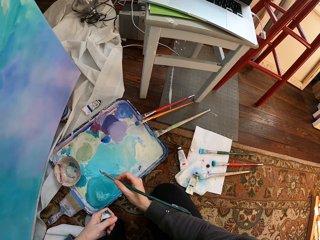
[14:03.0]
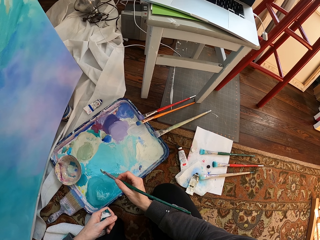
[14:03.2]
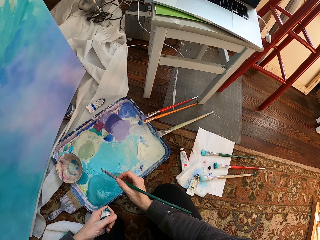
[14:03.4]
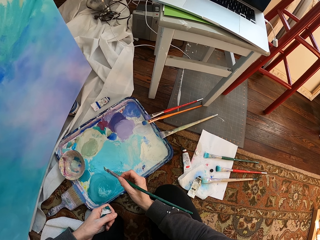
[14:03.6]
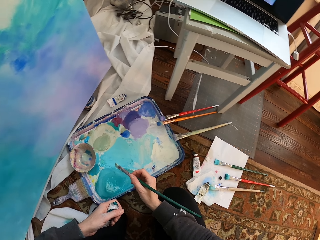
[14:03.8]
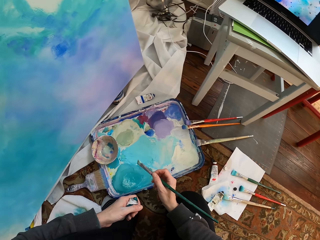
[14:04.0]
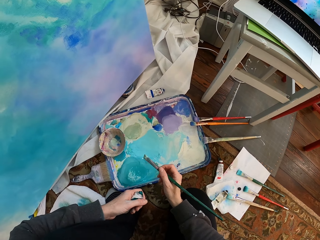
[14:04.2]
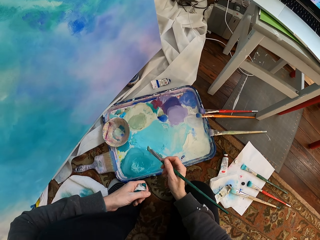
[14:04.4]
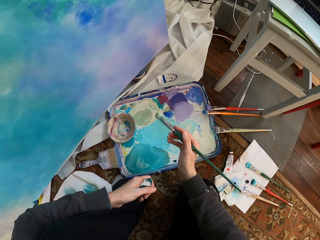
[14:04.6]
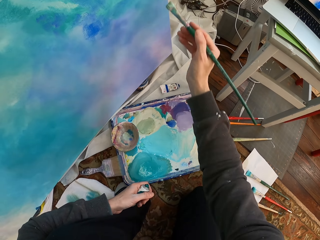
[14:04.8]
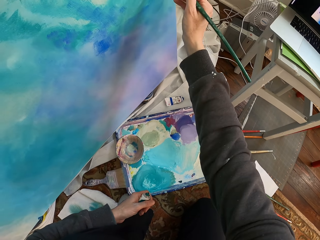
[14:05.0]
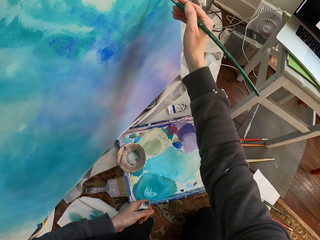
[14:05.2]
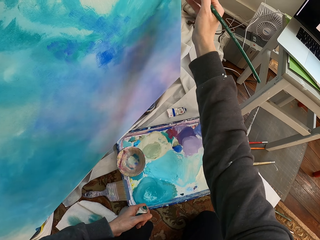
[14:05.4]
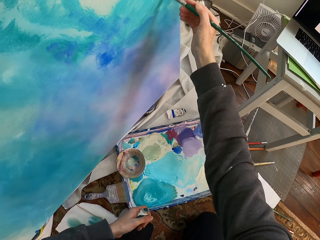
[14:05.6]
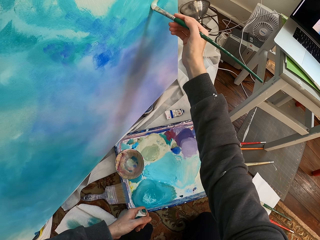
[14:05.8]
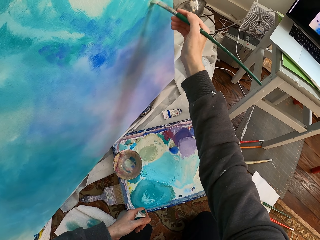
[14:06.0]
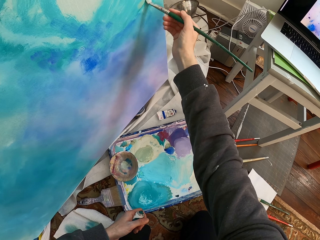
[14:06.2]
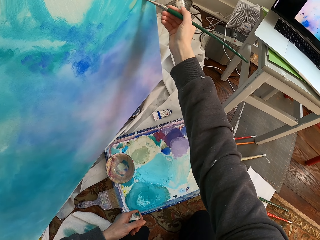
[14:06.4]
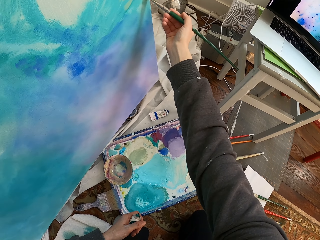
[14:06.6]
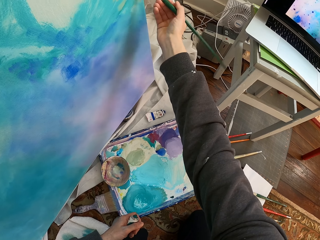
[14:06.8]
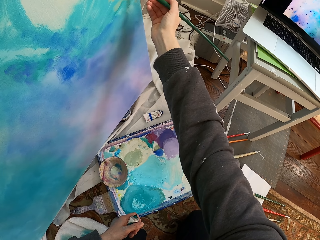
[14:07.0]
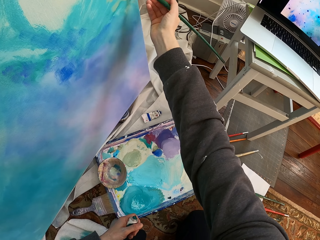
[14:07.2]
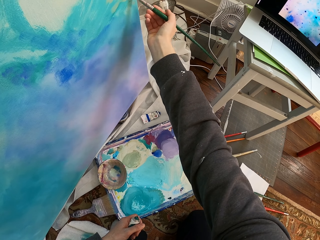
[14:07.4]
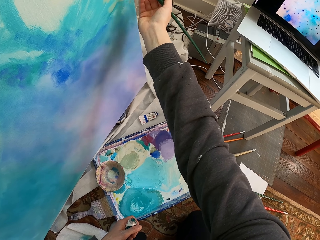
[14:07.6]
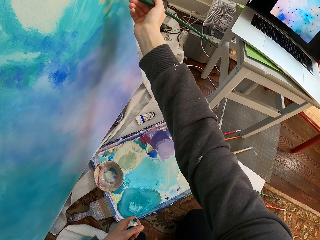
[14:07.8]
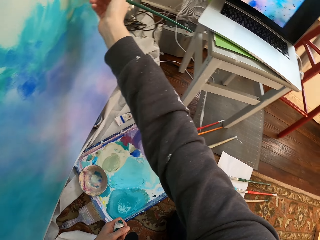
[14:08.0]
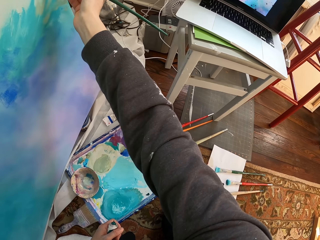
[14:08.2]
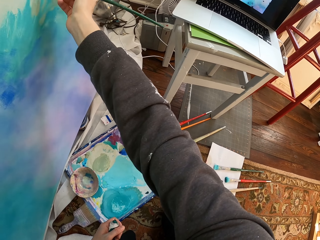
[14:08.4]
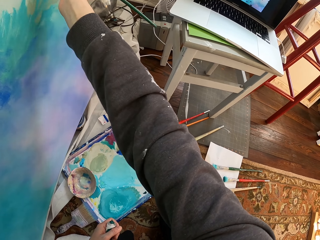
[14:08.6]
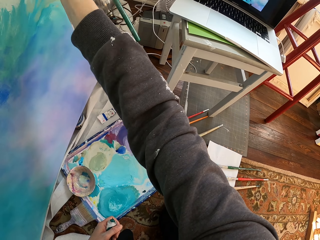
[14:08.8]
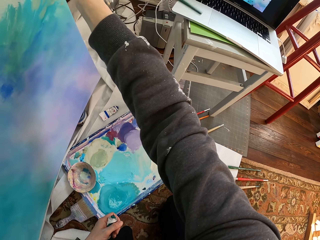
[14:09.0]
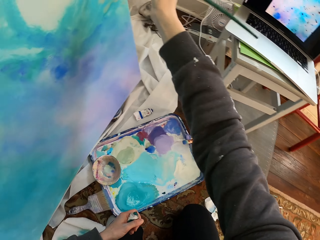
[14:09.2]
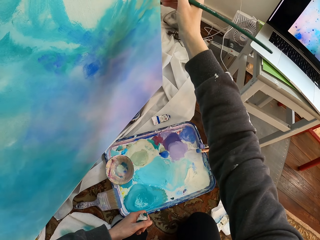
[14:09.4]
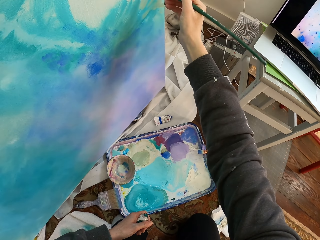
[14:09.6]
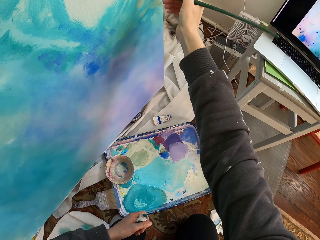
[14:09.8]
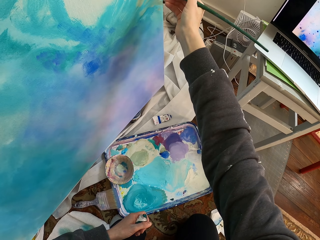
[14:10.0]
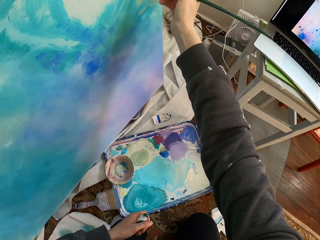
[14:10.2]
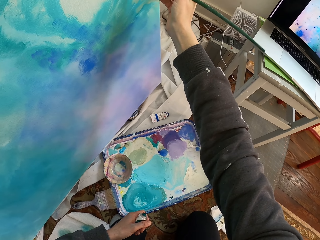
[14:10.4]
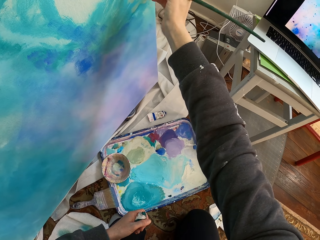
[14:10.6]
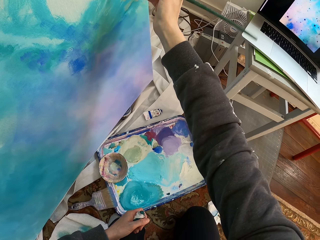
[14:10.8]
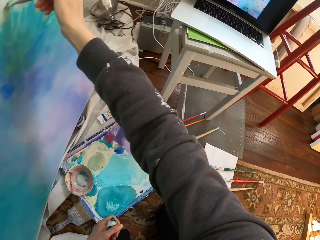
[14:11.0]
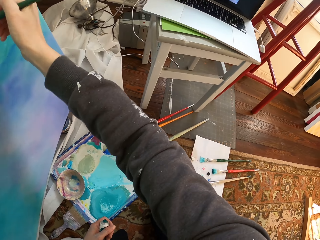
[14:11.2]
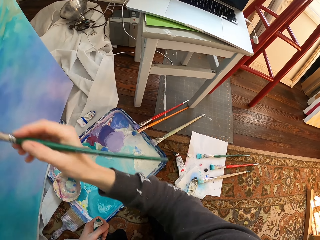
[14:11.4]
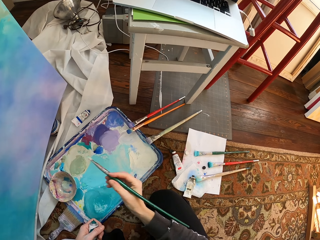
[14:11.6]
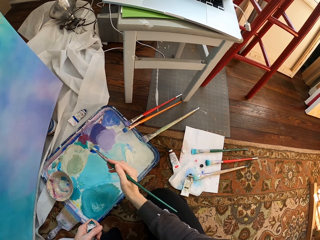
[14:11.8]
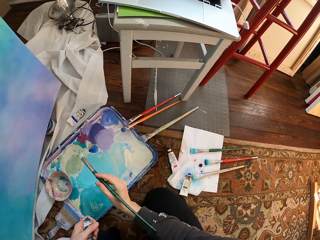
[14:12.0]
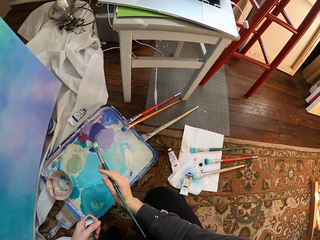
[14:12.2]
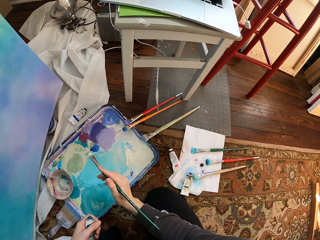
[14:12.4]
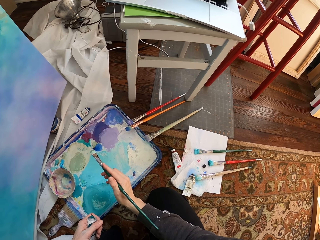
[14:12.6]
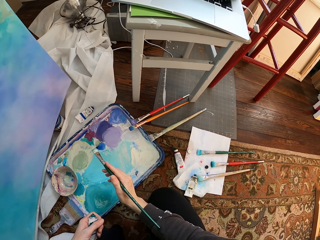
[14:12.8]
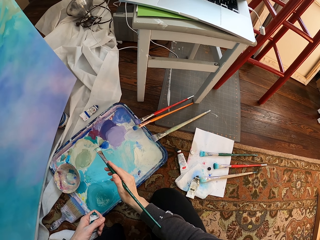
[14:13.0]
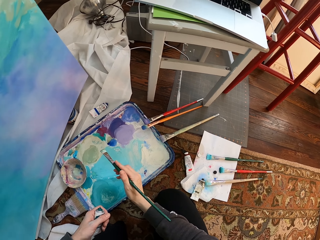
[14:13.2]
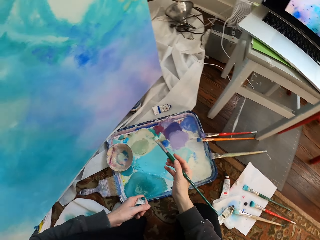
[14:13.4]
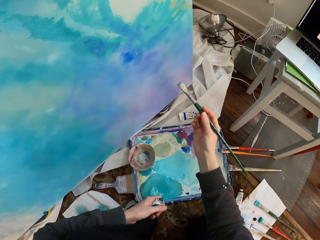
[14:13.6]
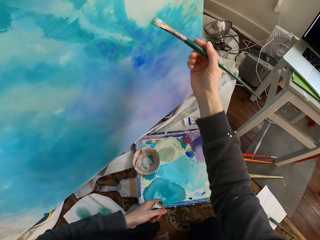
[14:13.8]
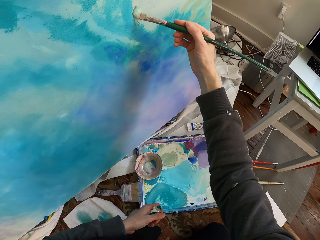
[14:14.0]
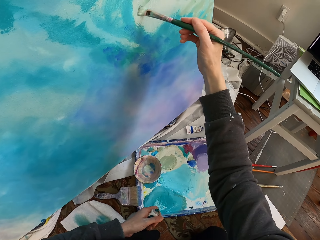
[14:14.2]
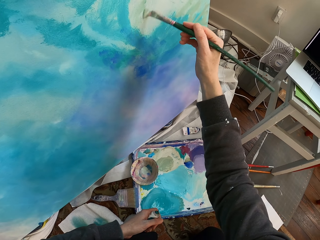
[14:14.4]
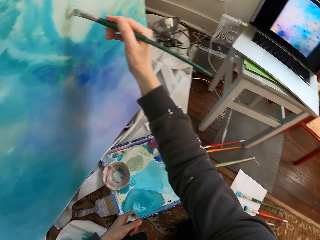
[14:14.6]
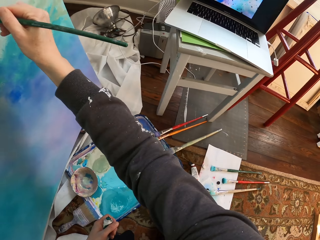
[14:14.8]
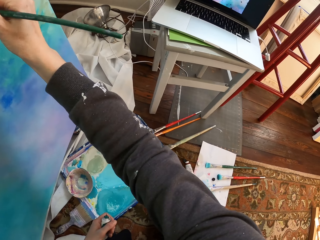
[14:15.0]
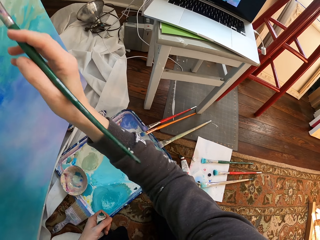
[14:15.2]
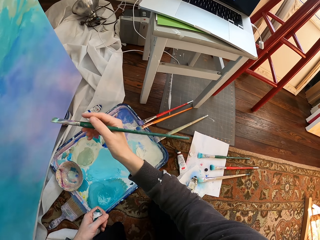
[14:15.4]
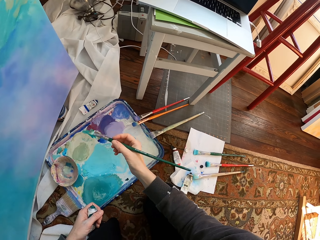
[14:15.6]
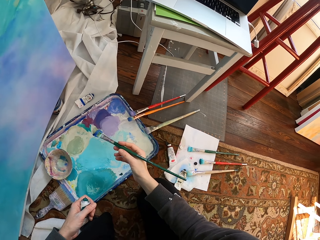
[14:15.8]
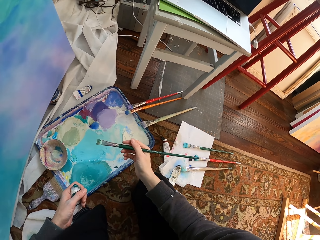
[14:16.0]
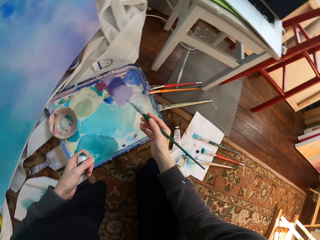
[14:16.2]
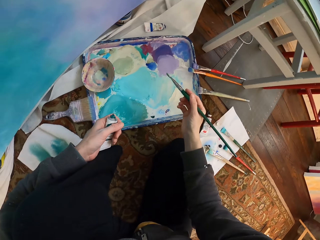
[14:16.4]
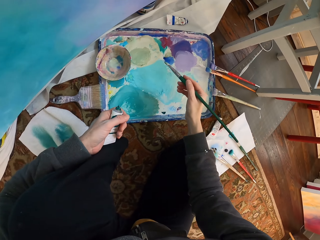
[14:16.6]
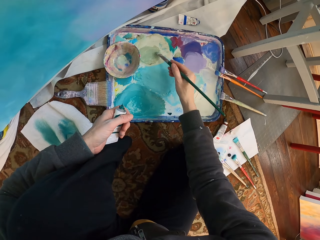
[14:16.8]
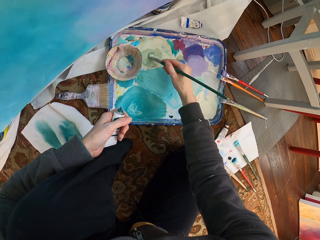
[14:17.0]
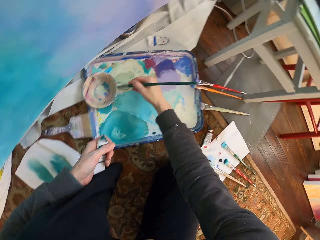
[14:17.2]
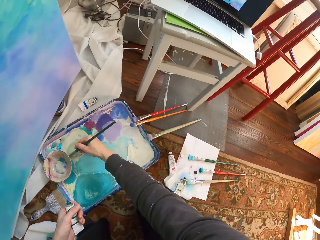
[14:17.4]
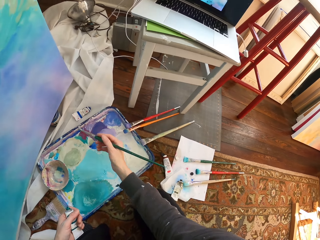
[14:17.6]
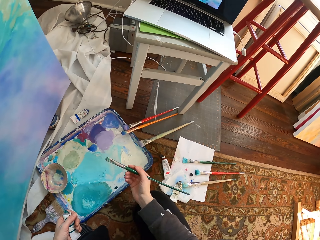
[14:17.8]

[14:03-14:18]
The camera wearer paints the board. They paint on the board. They brush on paint. They paint on the board.

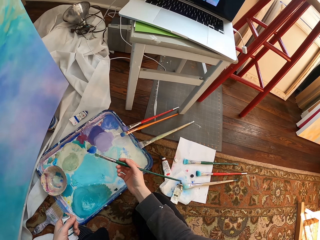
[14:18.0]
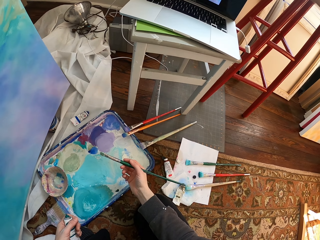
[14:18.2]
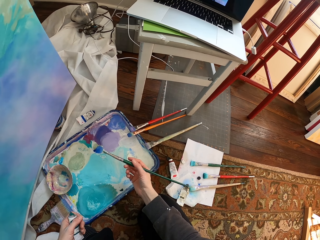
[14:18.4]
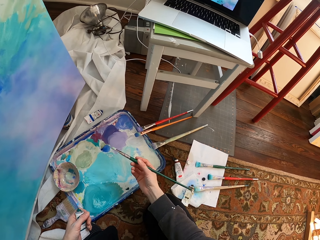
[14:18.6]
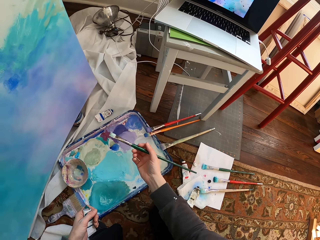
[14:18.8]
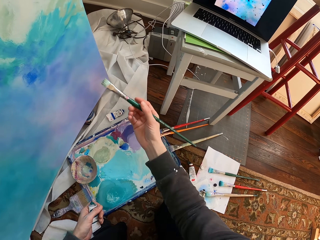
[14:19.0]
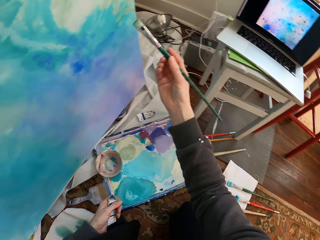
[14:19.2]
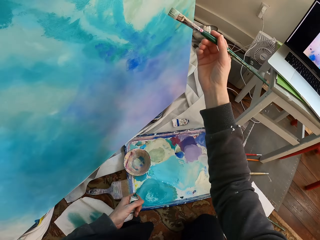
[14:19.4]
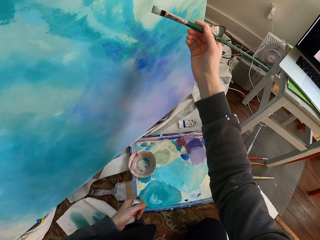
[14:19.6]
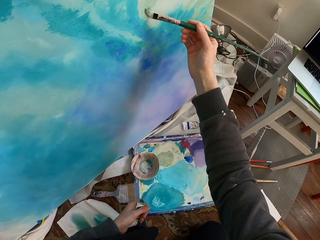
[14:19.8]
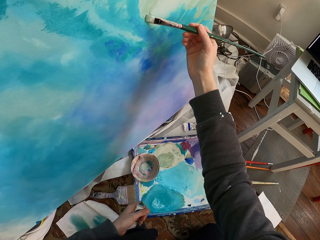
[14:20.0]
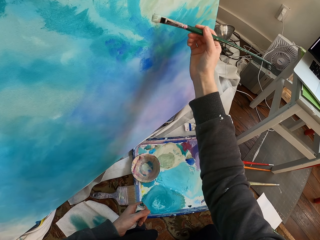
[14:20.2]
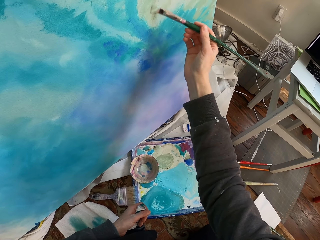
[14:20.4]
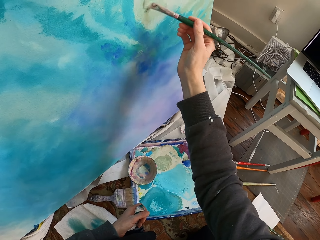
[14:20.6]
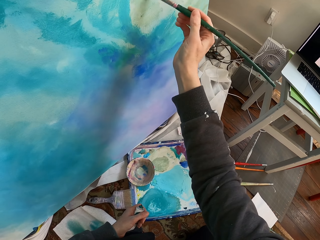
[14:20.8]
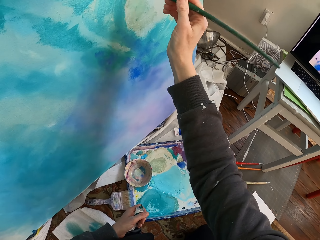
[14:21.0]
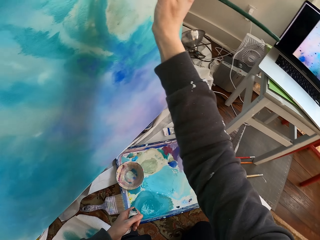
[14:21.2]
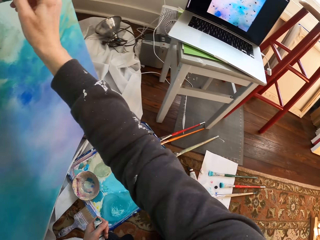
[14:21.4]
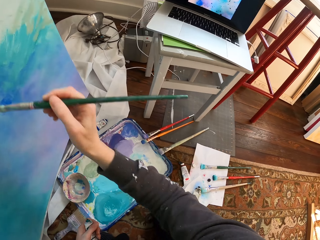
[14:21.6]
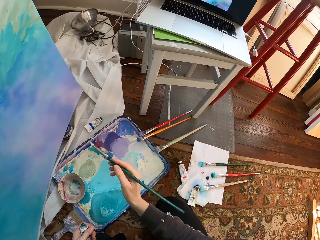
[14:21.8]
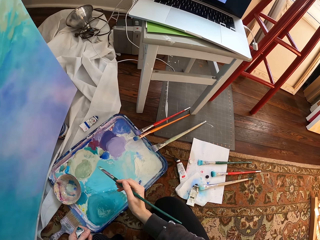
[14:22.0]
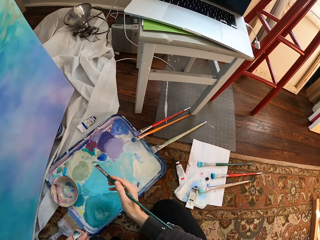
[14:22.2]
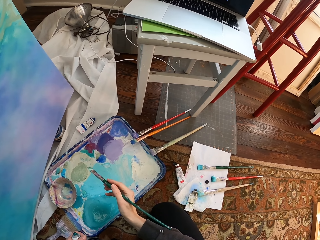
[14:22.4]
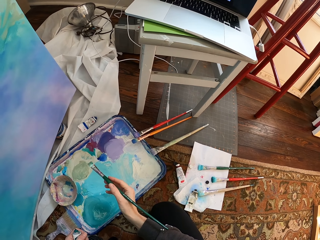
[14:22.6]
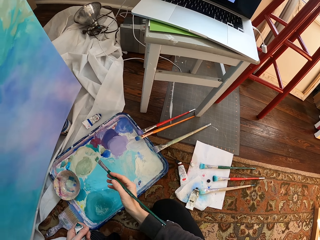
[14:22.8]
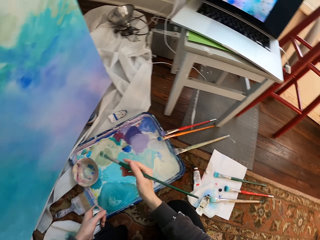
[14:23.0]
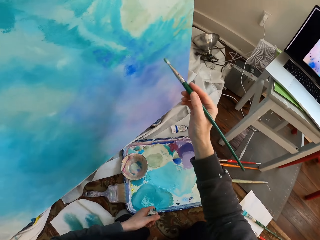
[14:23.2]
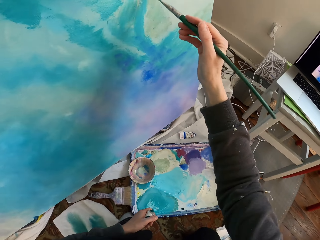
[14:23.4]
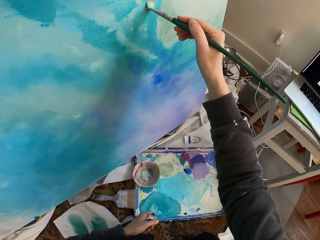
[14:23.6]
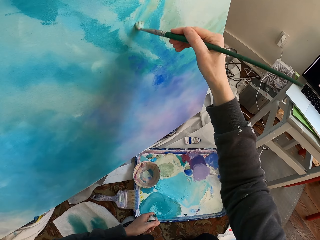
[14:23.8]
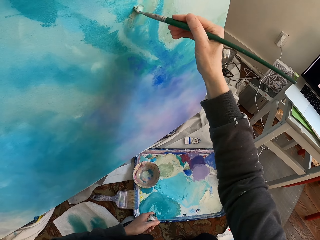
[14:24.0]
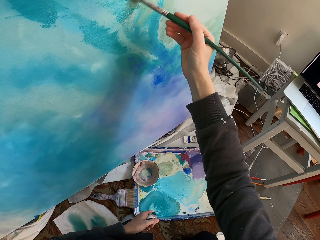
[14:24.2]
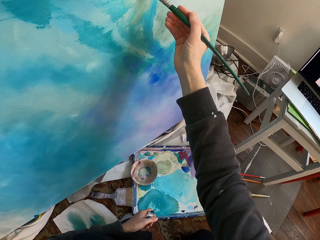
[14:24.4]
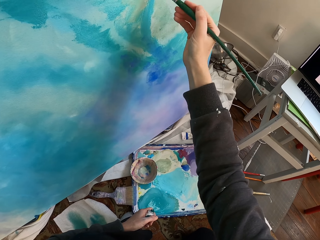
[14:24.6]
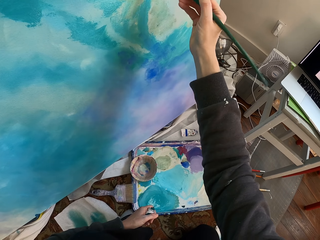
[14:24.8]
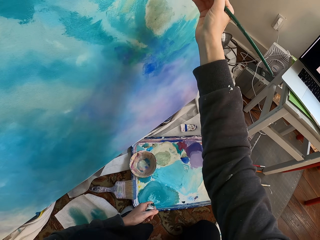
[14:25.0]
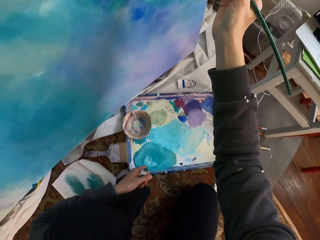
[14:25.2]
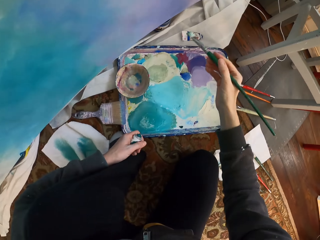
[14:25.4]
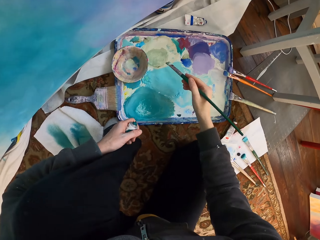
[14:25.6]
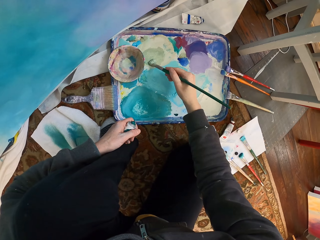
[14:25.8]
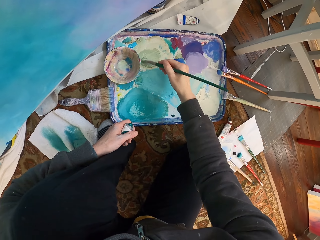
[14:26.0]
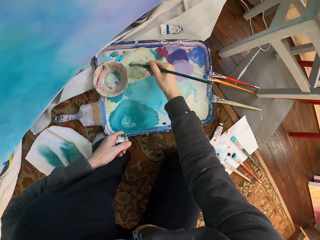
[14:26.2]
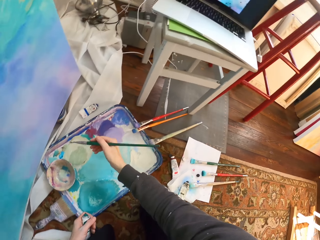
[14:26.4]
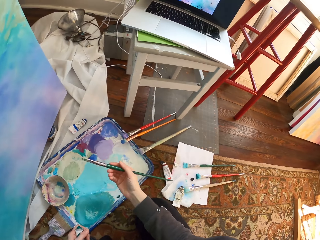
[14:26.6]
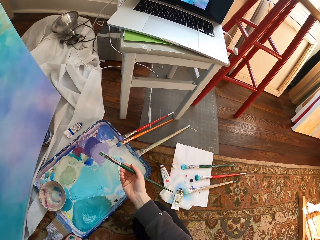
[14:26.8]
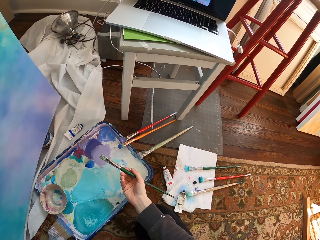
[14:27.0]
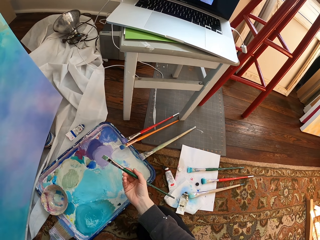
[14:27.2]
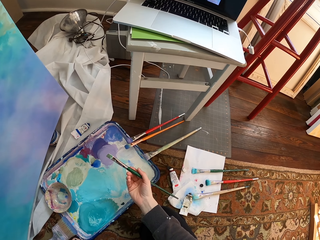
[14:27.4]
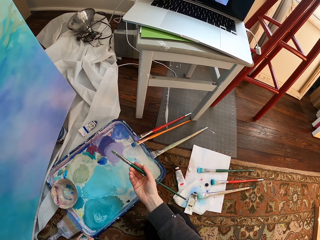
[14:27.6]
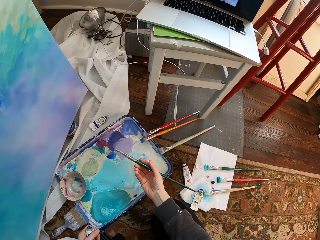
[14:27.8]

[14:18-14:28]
The camera wearer brushes on paint. They paint on the board. They paint on the board again. They mix paint.
